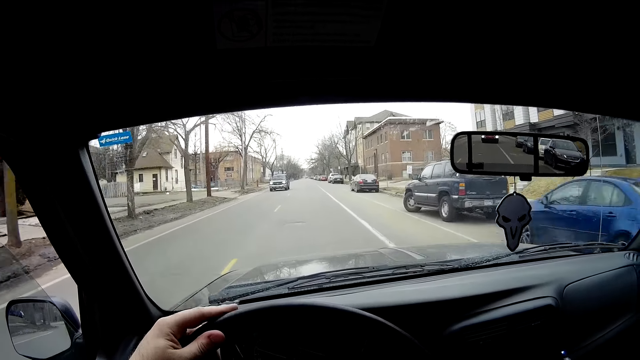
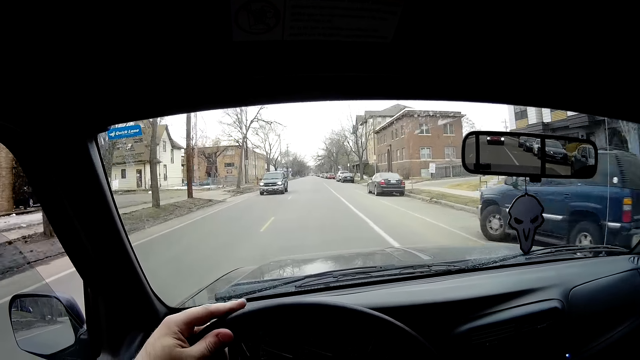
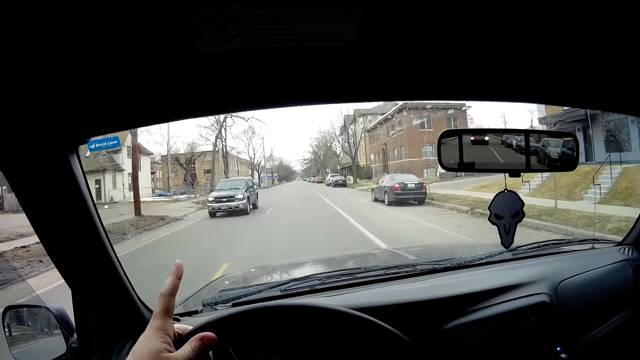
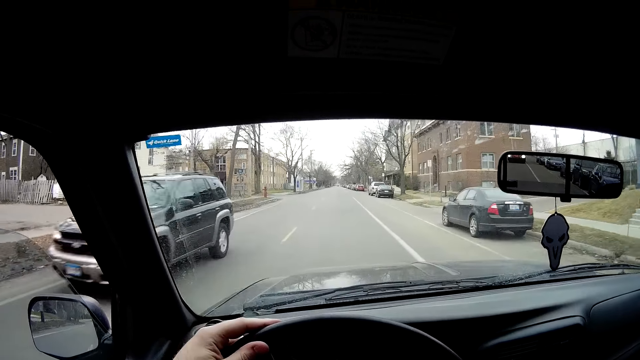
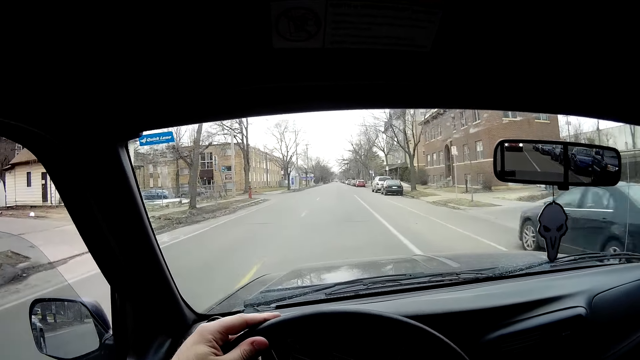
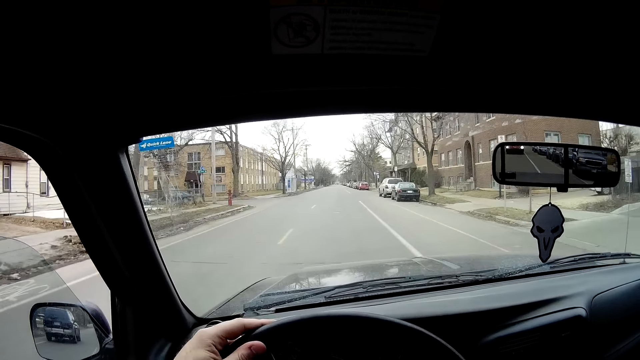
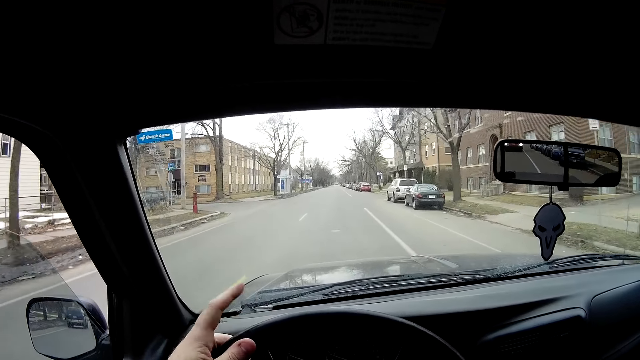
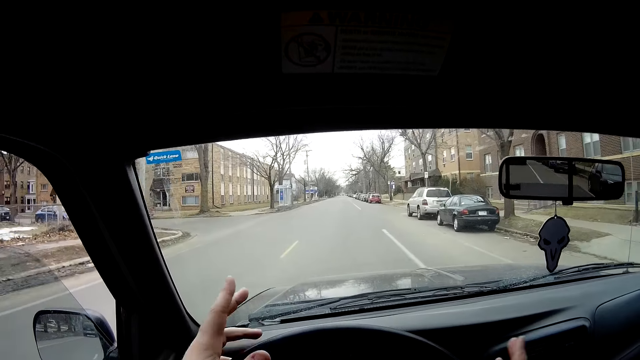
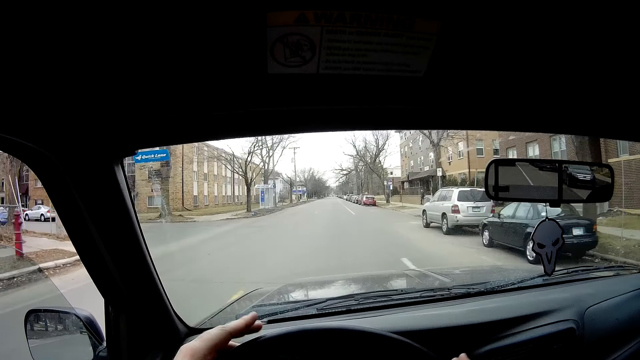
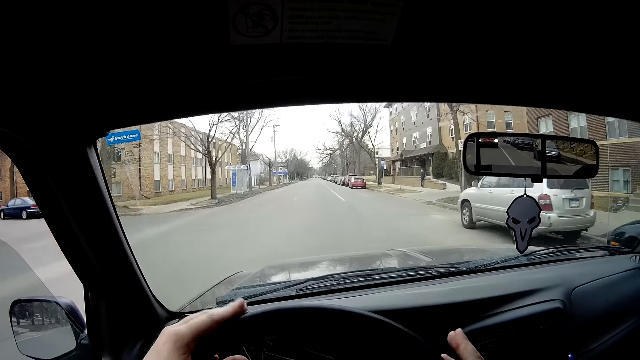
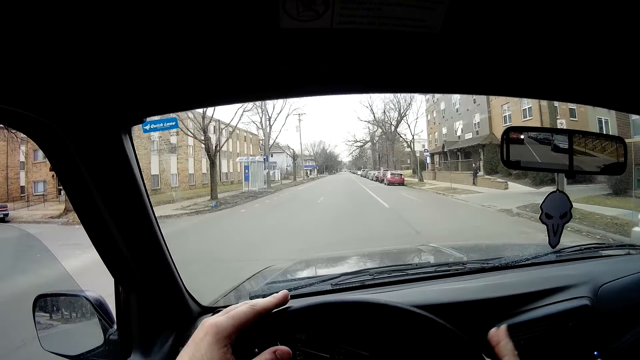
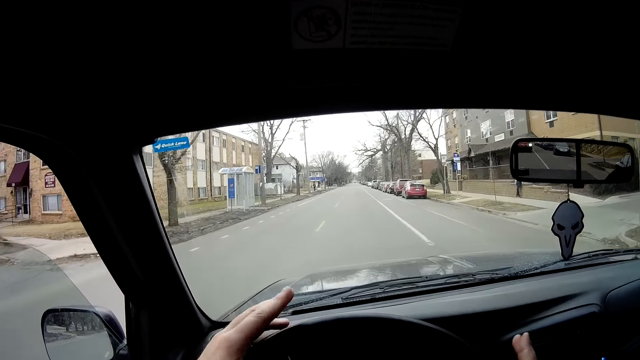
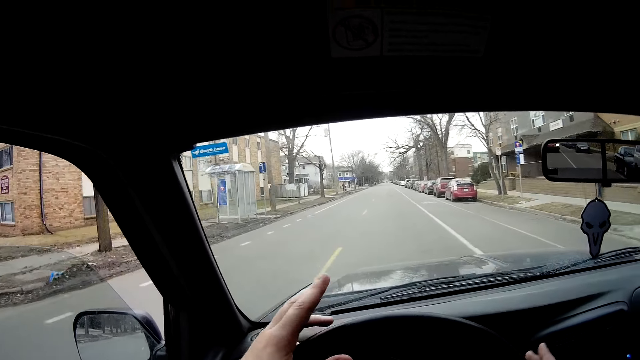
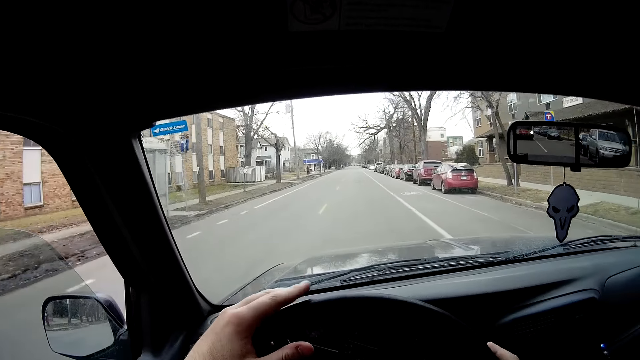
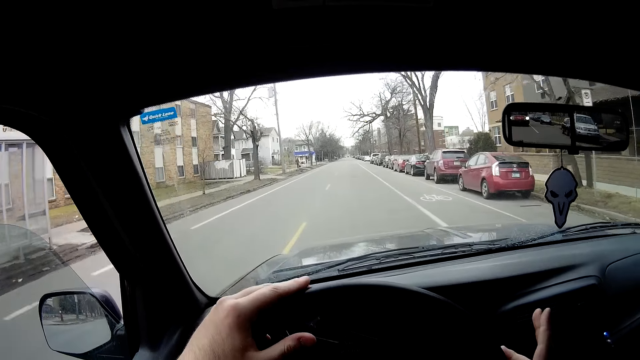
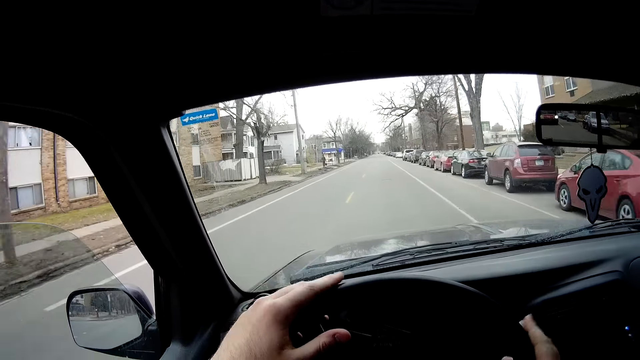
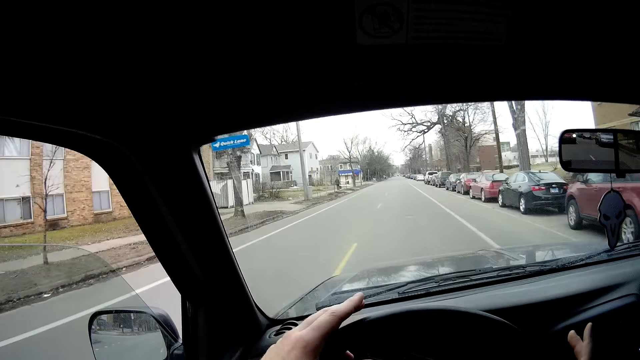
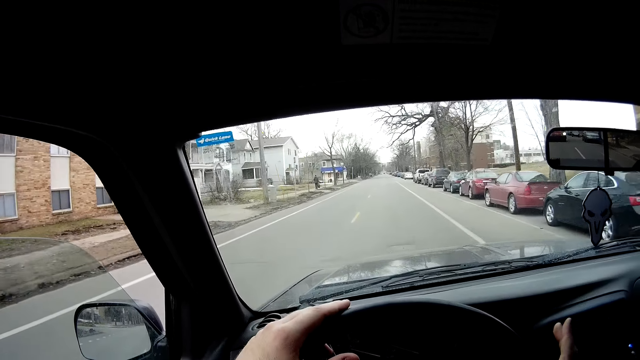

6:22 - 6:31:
The camera wearer hits the steering wheel with his hands.

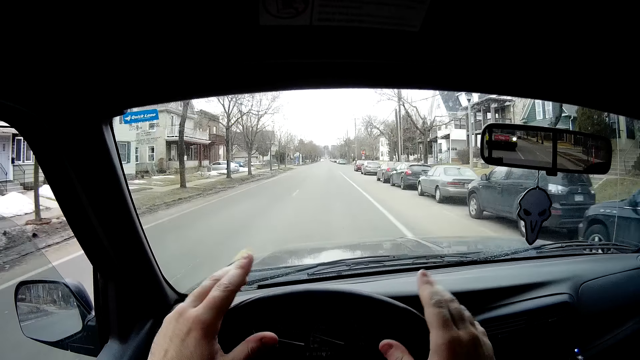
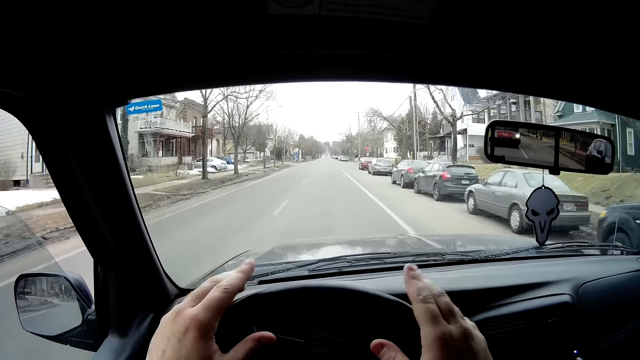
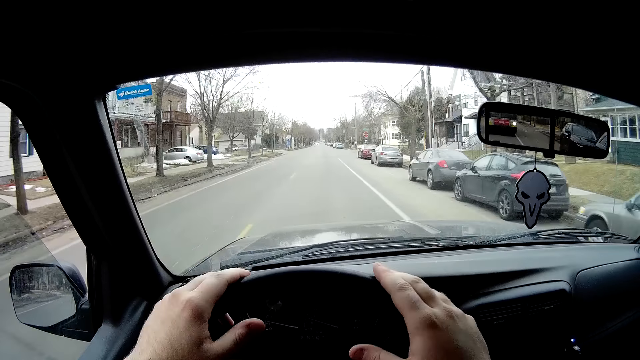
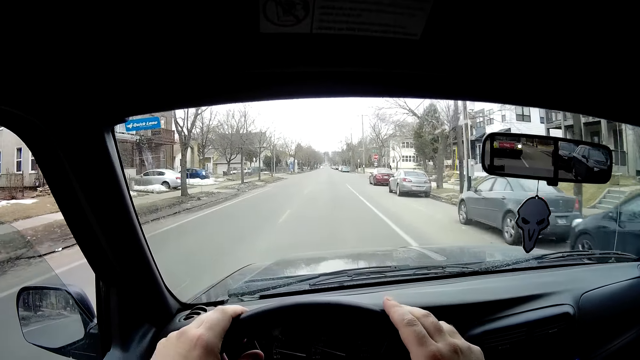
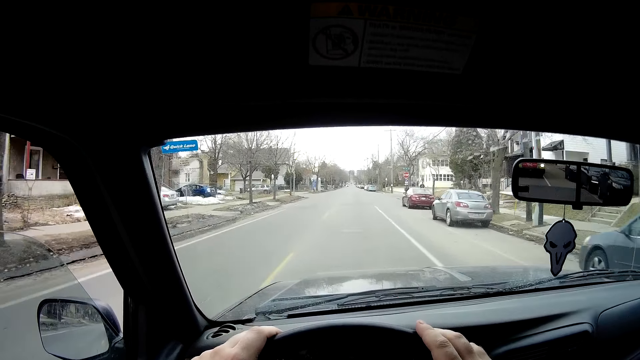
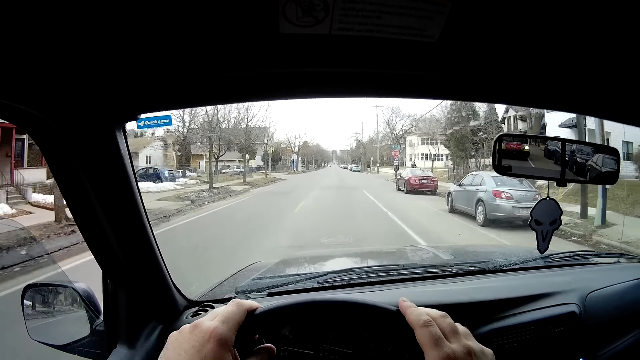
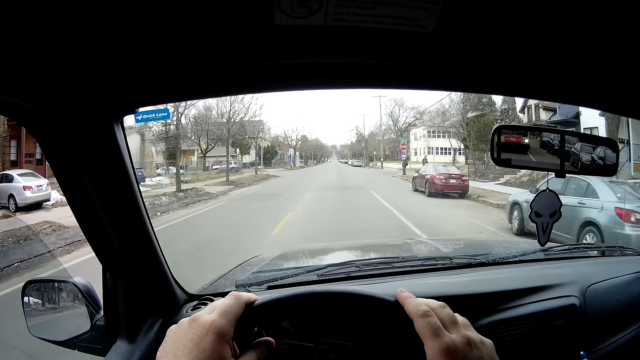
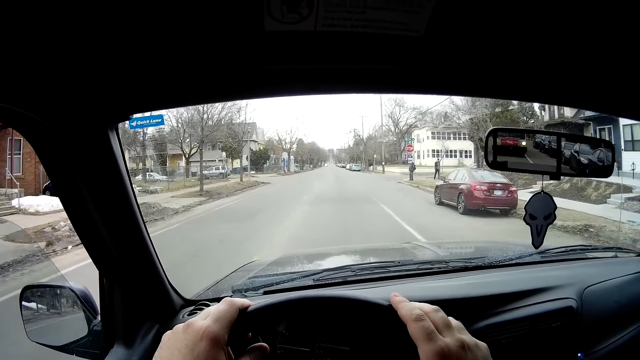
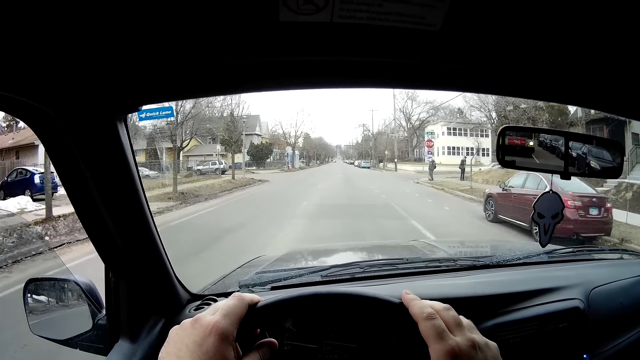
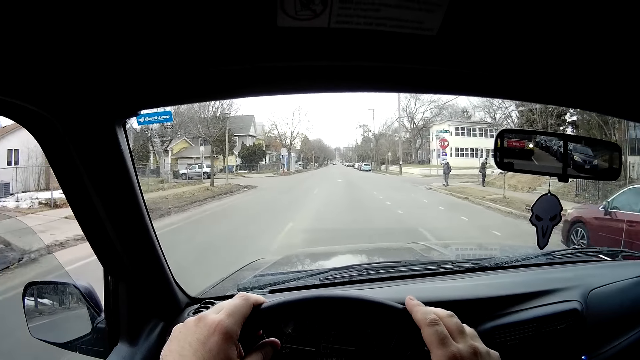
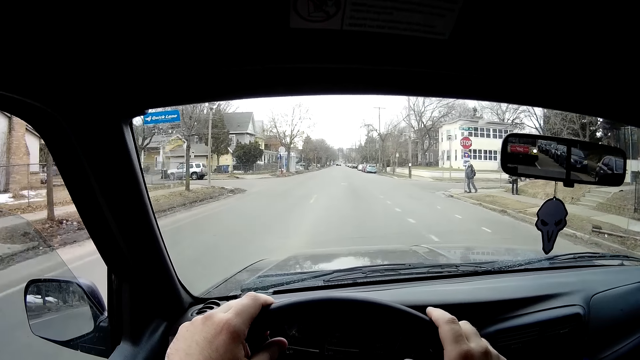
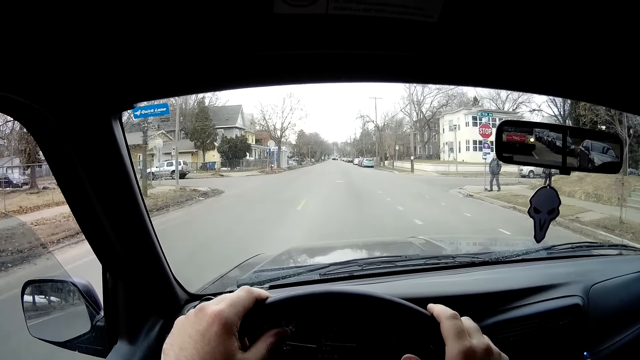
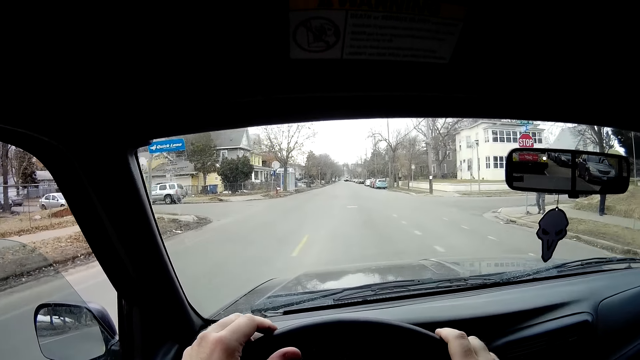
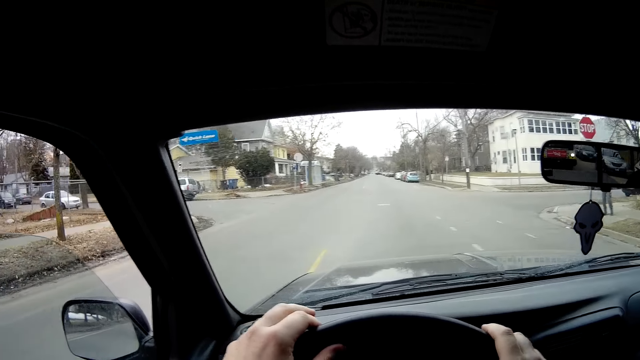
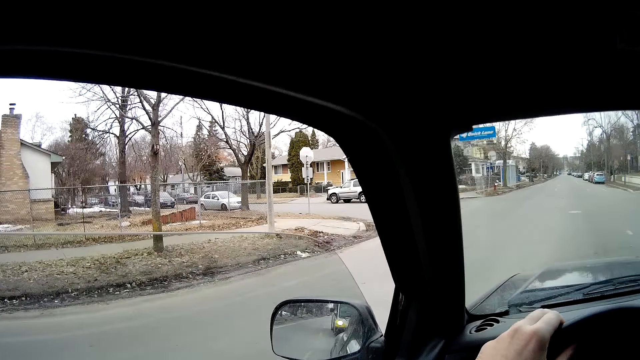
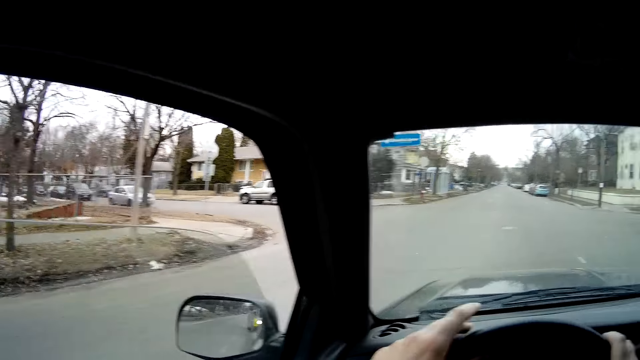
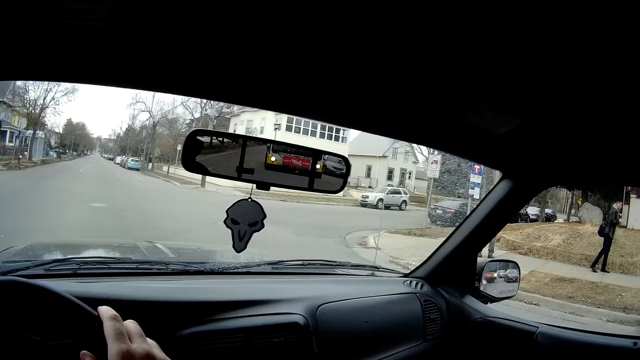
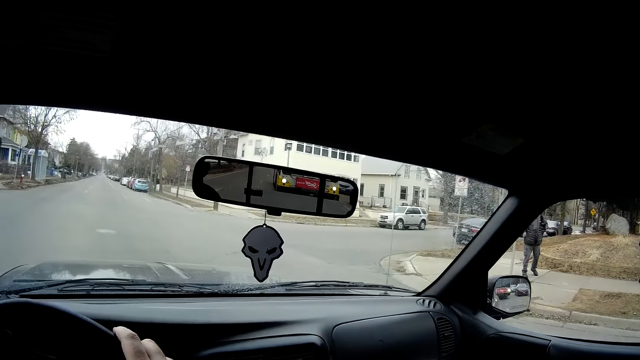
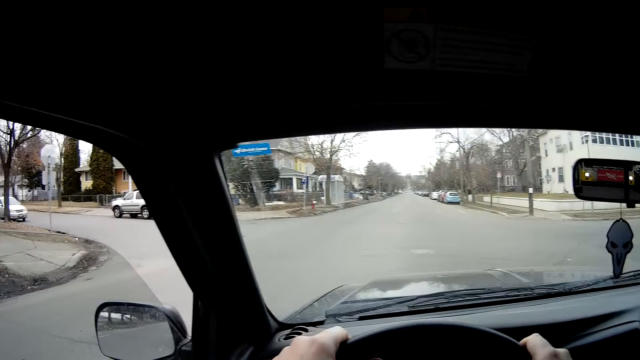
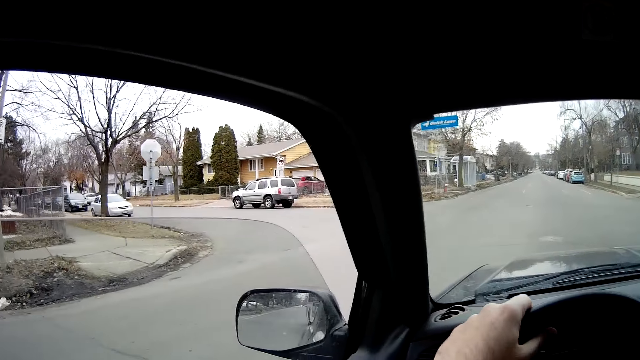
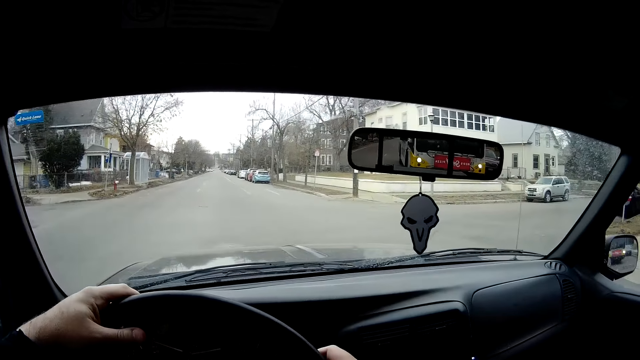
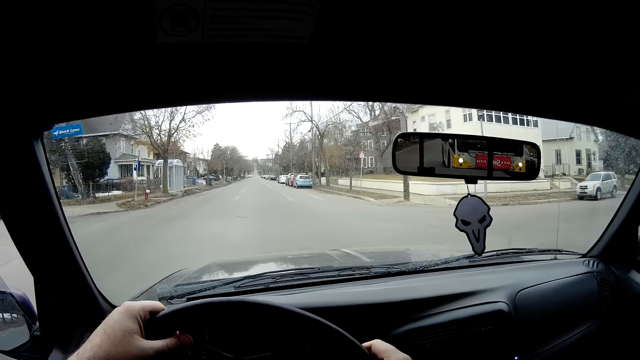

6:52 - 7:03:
The camera wearer drives the car on the road. They stop the car at the junction. They observe the road. They drive the car on the road.
